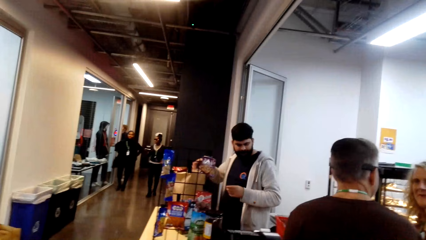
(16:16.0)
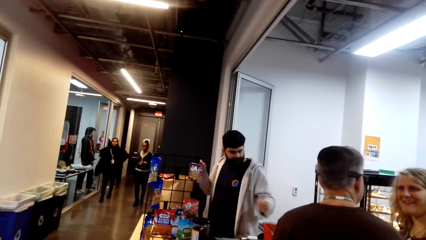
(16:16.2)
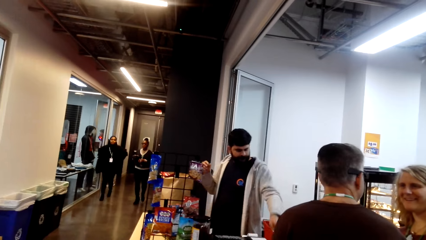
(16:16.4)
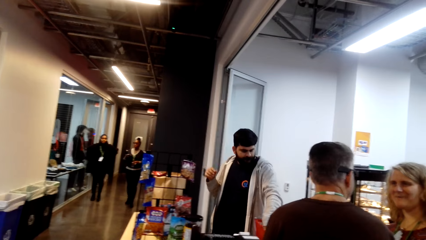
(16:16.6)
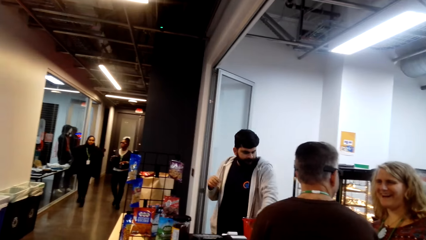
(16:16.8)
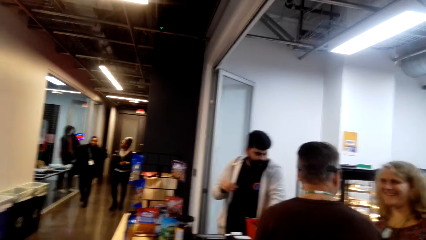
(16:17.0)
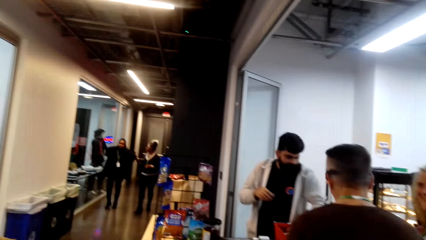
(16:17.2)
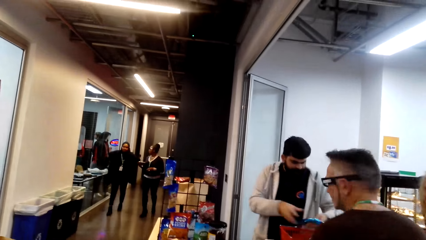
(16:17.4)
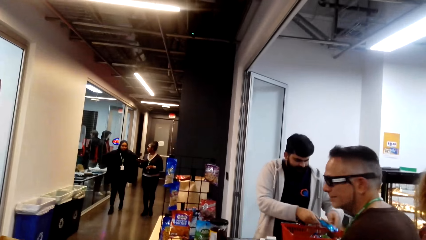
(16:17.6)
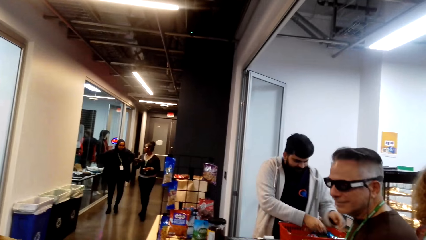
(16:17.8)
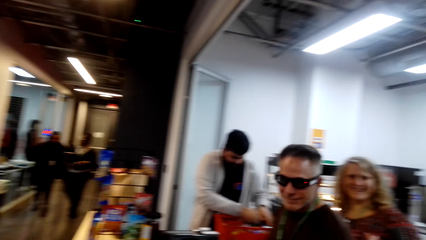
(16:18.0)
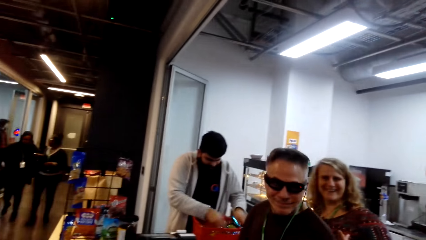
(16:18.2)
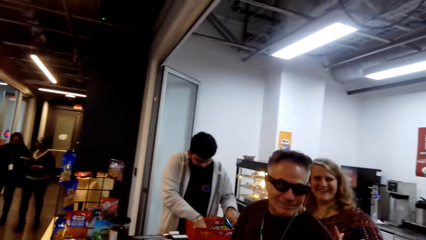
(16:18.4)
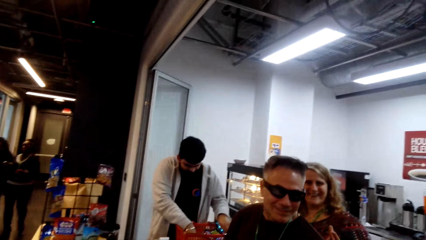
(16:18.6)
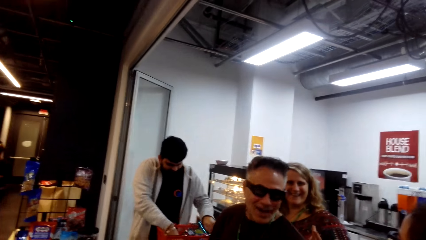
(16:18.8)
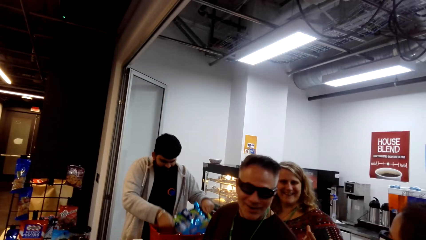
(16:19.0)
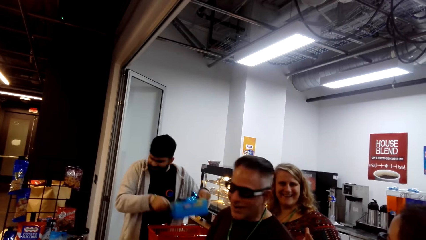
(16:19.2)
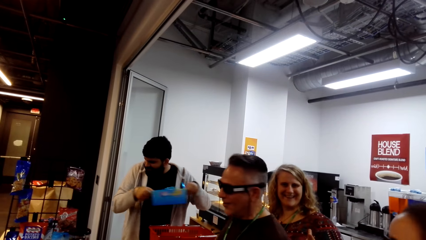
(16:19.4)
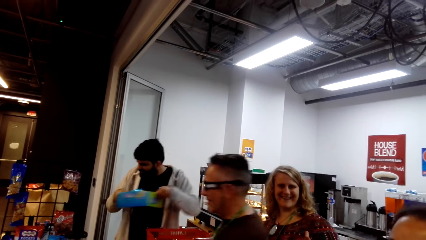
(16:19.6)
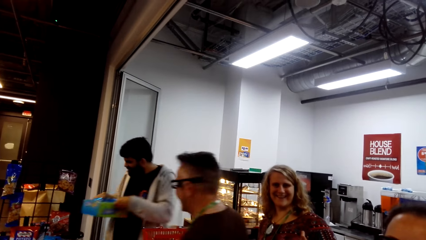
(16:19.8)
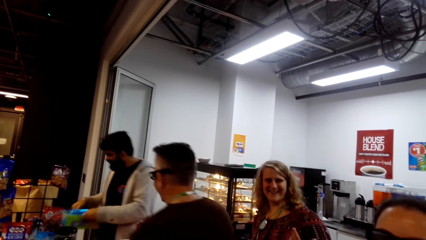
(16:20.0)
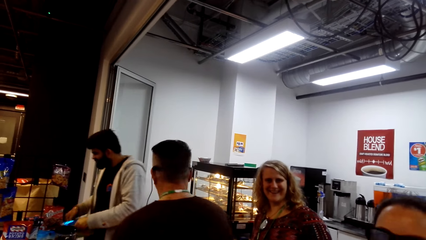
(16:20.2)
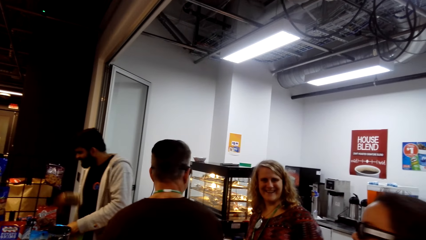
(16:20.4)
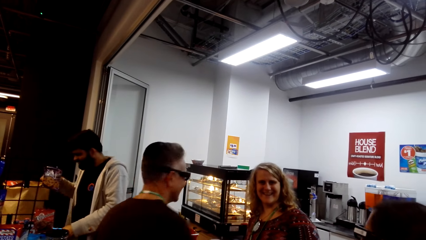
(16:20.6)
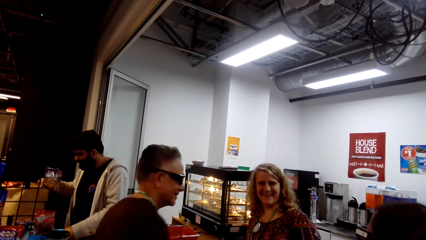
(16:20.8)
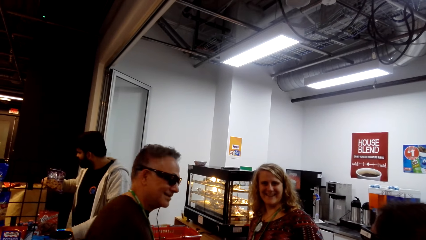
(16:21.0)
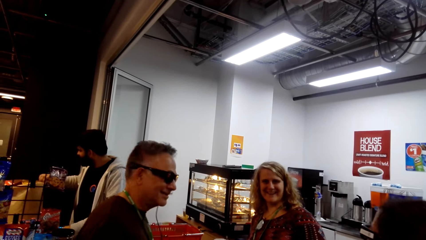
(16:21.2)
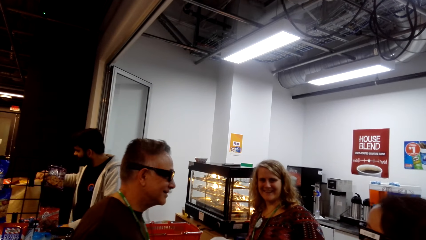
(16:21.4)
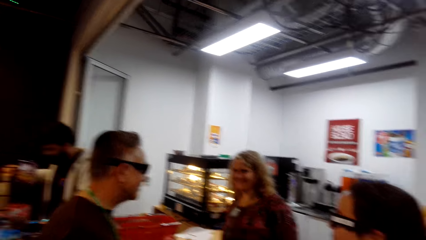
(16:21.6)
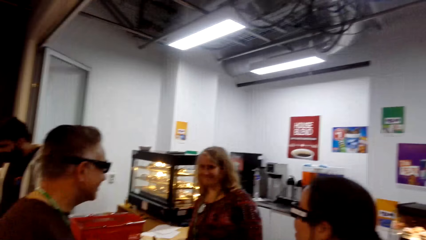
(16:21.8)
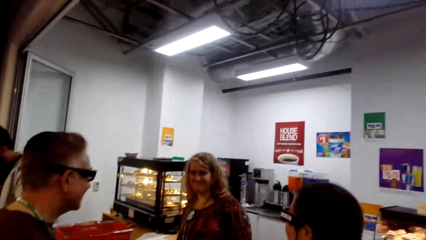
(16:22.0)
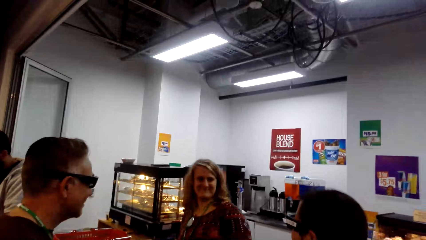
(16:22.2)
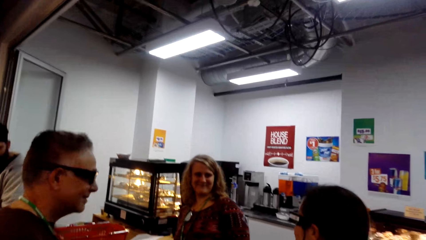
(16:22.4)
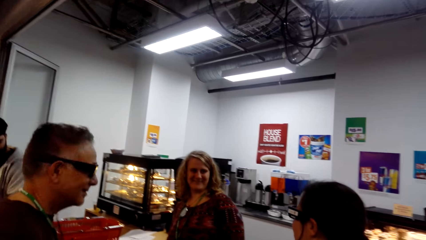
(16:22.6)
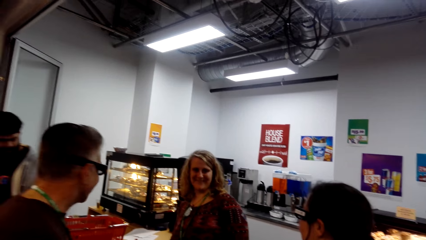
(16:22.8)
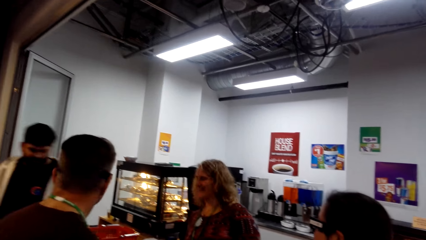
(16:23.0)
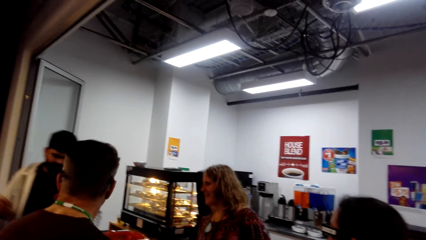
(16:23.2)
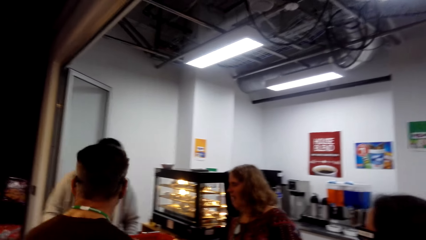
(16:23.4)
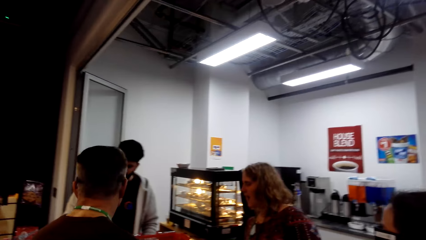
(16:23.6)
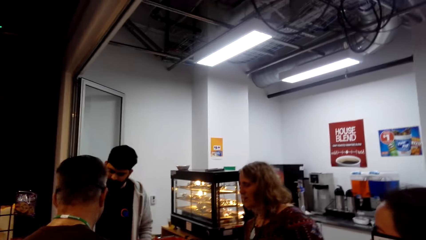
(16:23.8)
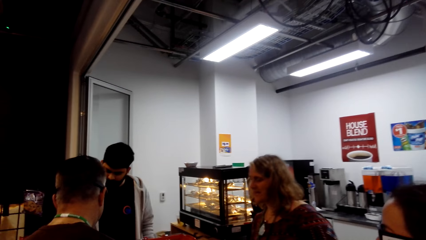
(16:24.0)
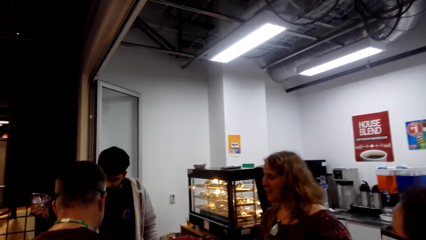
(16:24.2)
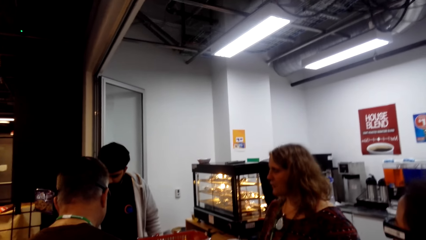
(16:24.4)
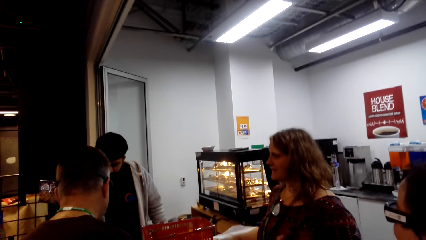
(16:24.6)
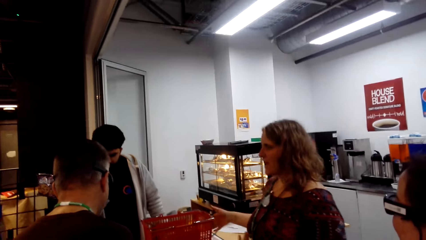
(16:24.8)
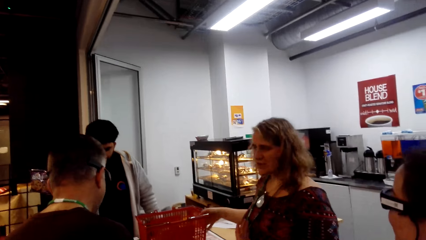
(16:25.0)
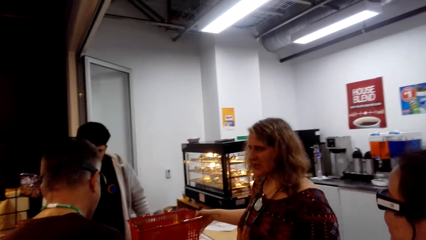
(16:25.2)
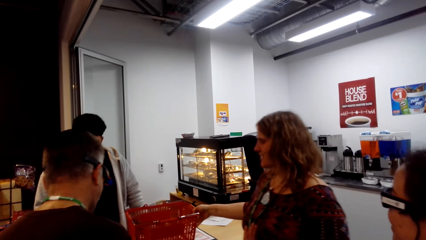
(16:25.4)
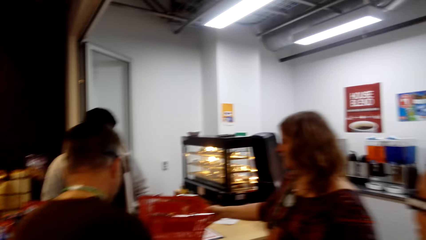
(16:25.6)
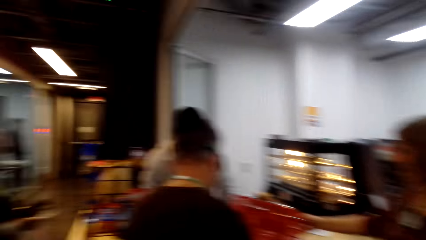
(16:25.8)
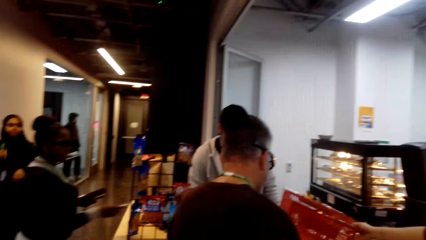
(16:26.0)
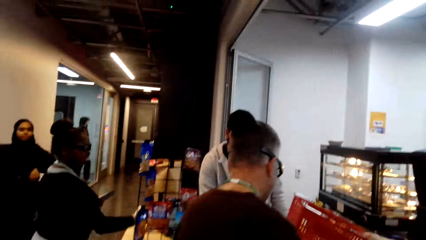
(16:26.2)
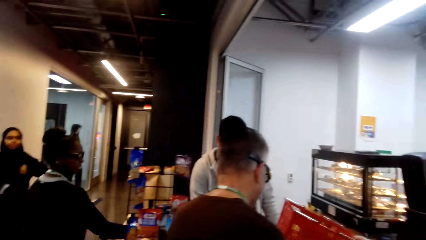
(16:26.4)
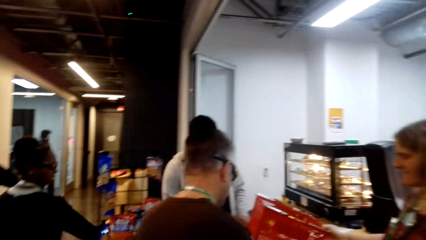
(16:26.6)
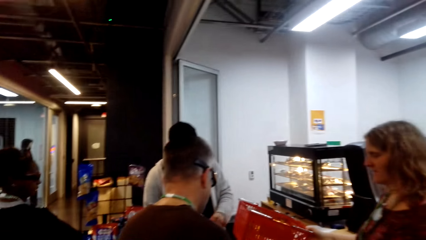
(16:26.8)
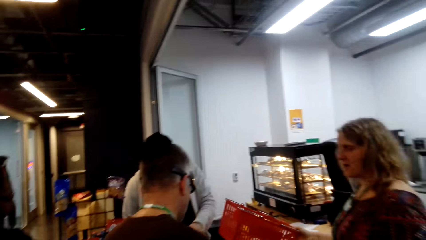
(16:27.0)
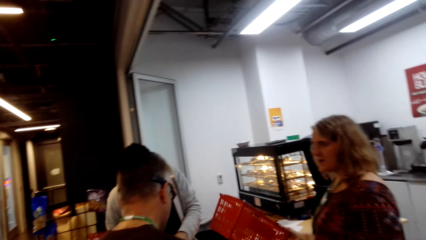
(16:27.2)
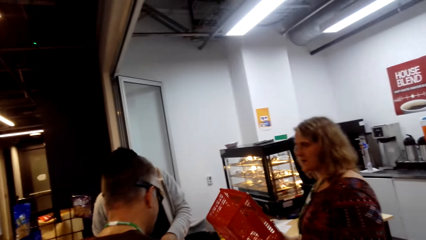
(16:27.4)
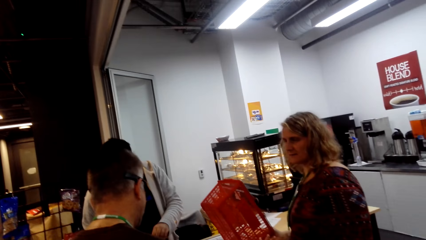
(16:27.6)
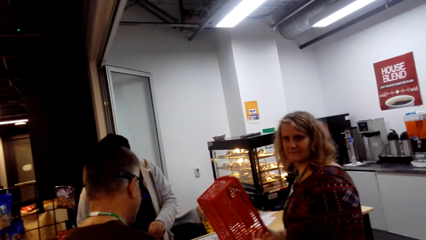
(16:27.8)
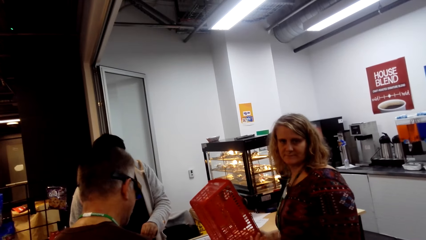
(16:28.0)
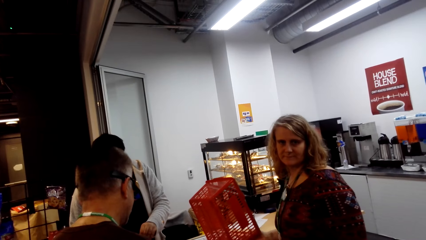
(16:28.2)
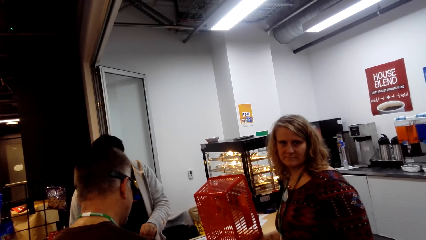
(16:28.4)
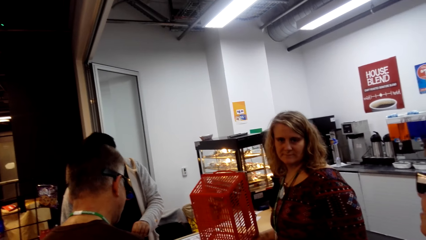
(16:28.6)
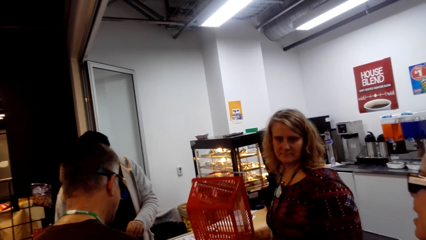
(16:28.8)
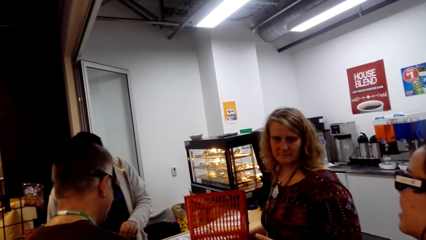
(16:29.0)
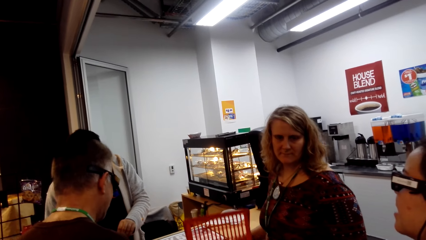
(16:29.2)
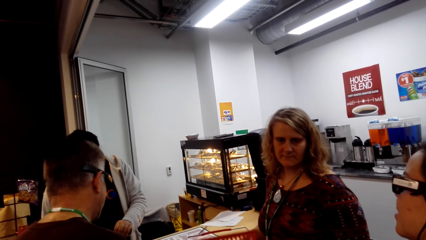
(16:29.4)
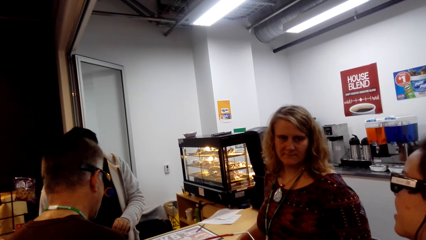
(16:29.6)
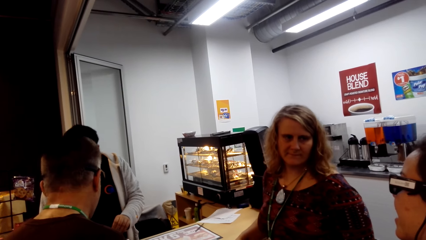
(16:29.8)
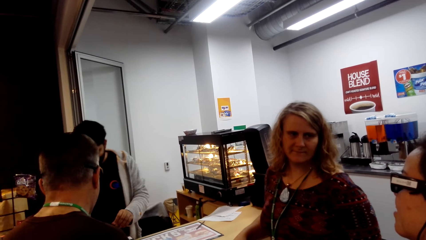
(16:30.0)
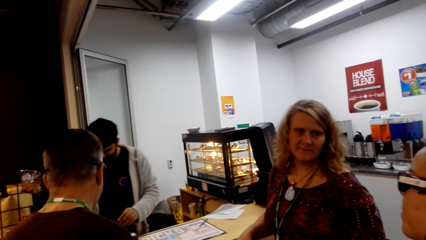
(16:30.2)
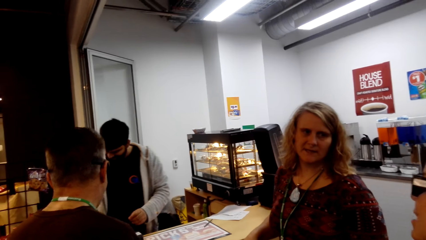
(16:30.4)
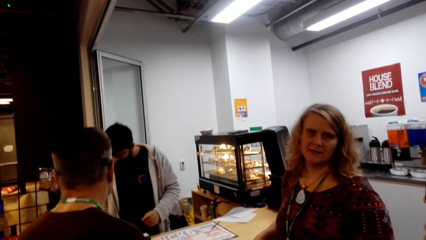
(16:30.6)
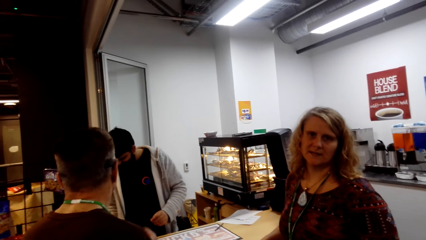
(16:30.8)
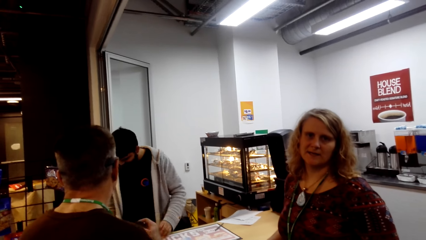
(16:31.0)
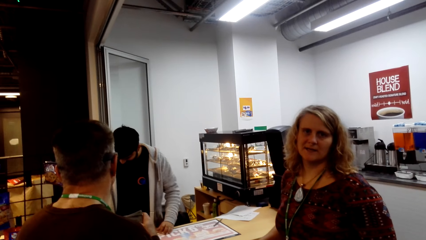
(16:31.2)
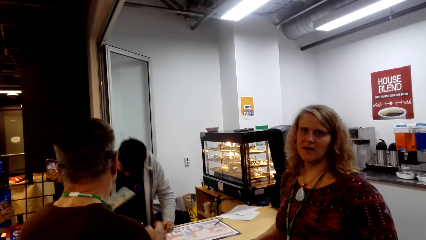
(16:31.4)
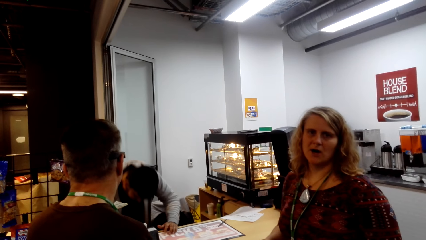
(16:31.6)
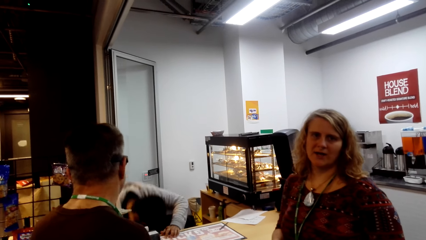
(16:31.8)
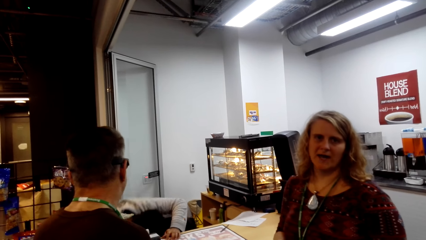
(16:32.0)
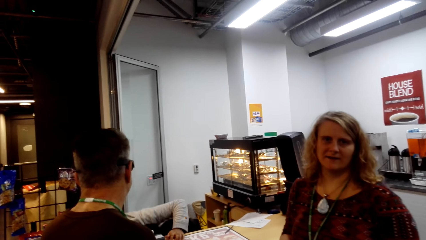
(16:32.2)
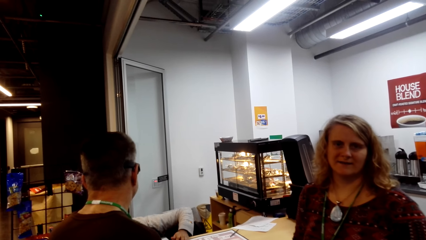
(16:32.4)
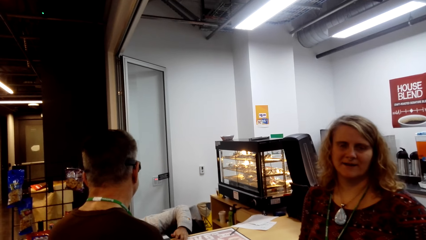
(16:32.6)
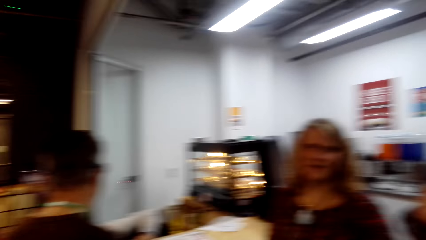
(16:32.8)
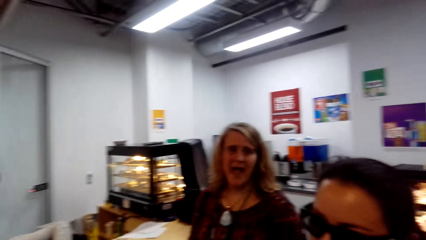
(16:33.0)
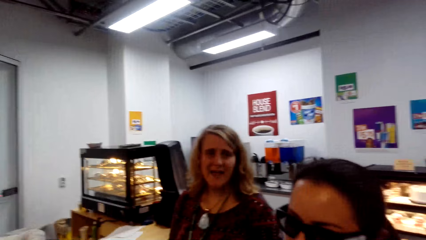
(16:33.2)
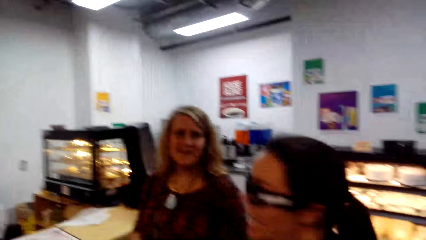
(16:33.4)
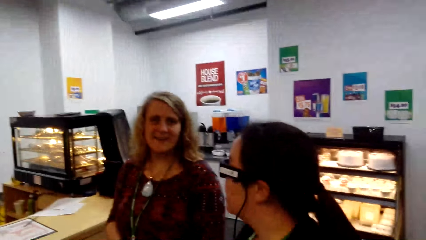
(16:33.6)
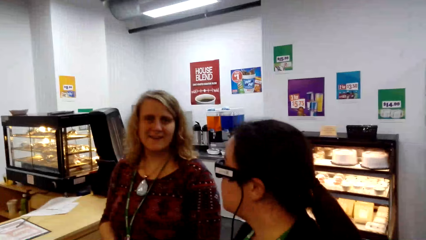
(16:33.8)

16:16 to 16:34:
A man turns back. The man talks to a woman. The woman and the man converse with each other. Another woman converses with the first woman and the man. A lady picks up the basket trolley.
